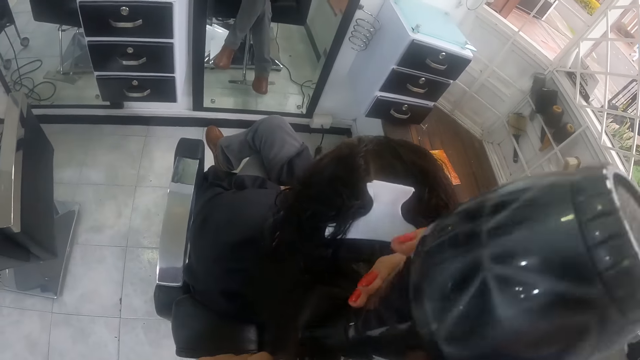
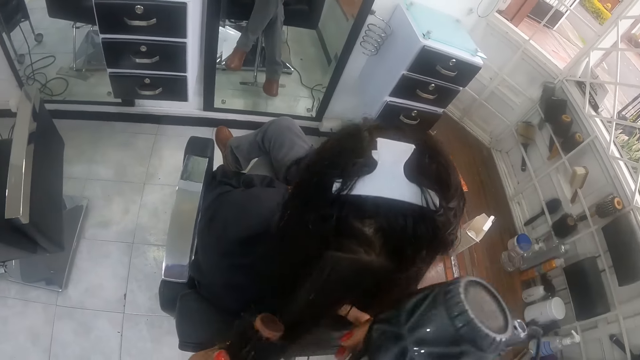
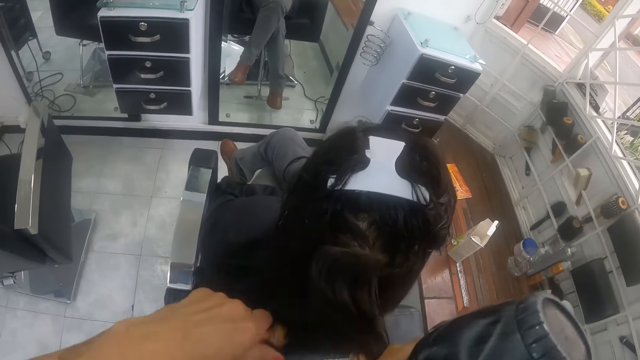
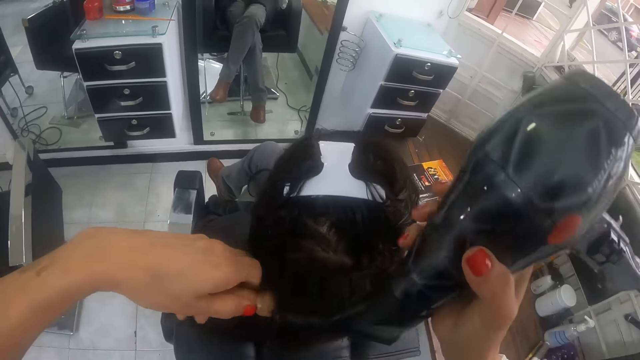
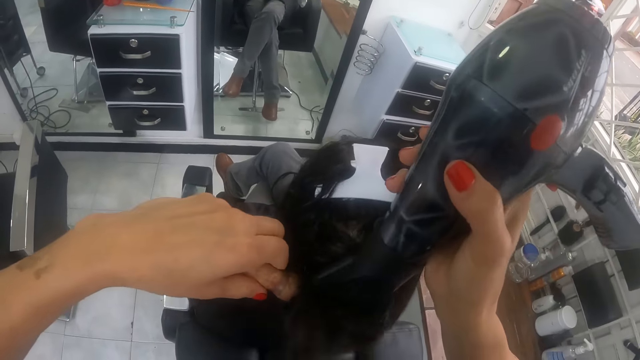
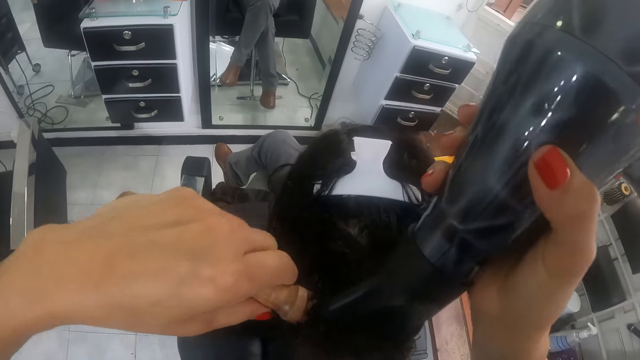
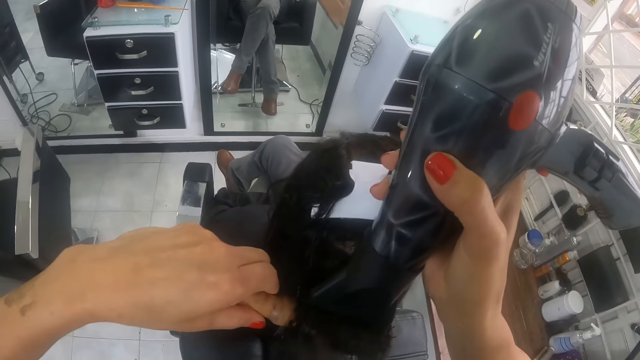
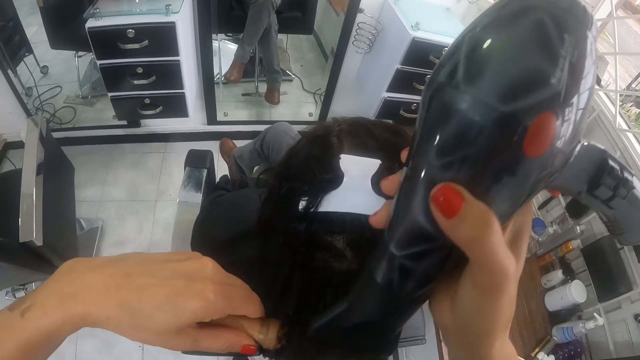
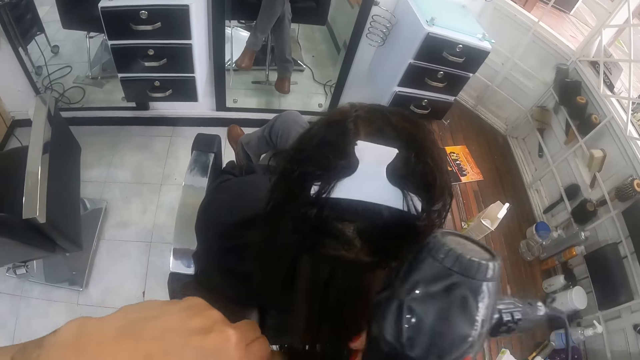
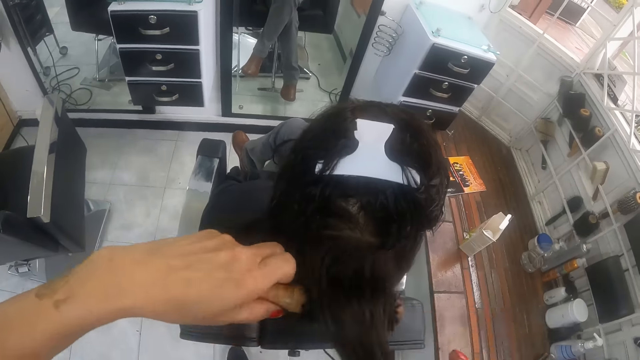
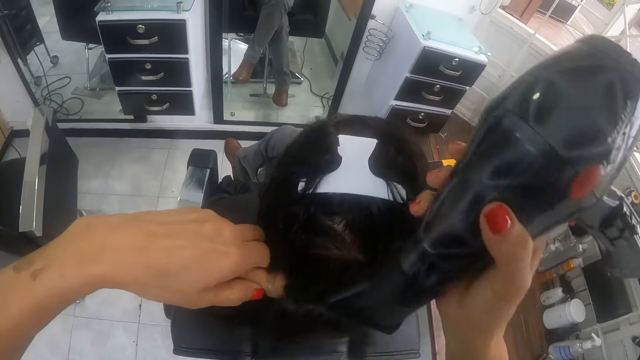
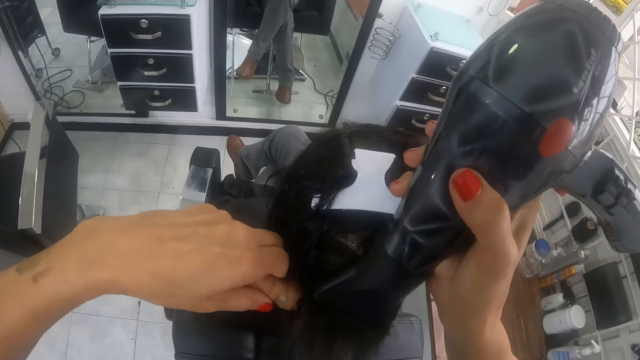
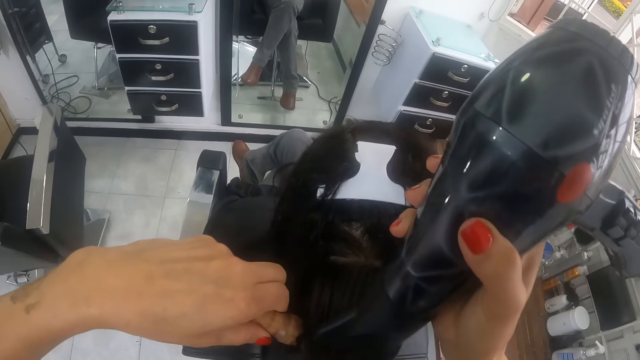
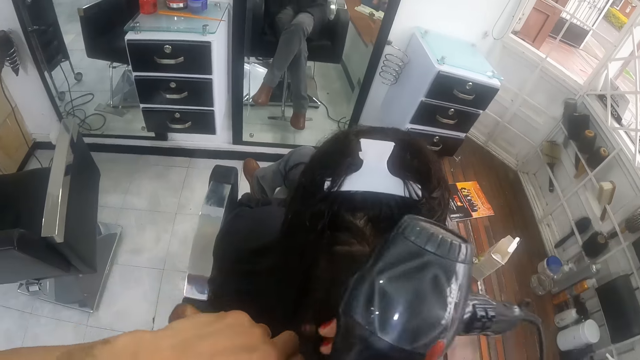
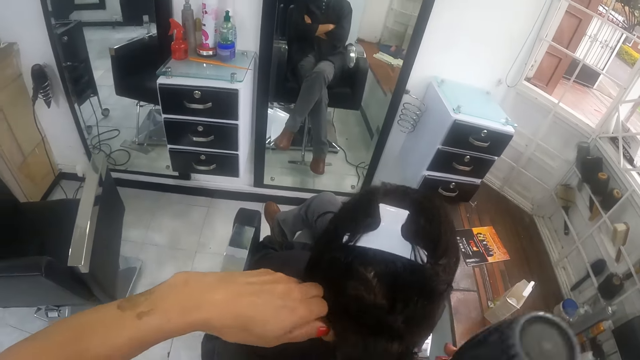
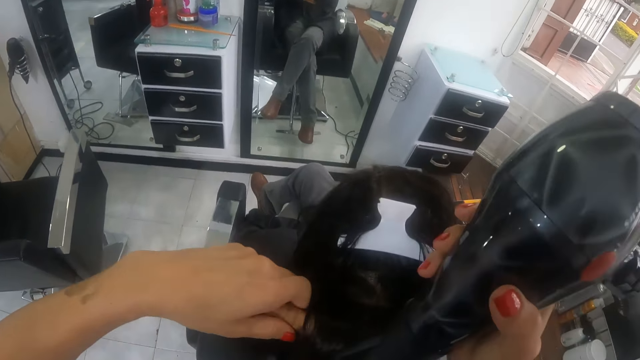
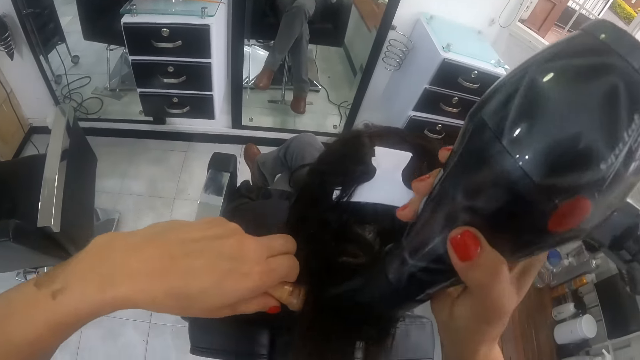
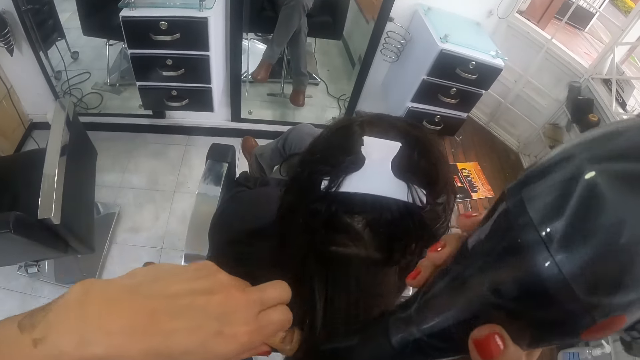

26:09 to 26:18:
The camera wearer holds the hair of the woman with her right hand. She holds the hair of the woman with the brush in her left hand. She dries the hair of the woman on the brush in her left hand with the hair dryer in her right hand. She holds the hair of the woman with her right hand. She holds the hair of the woman with the brush in her left hand. She dries the hair of the woman on the brush in her left hand with the hair dryer in her right hand. She holds the hair of the woman with her right hand. She holds the hair of the woman with the brush in her left hand. She dries the hair of the woman on the brush in her left hand with the hair dryer in her right hand.

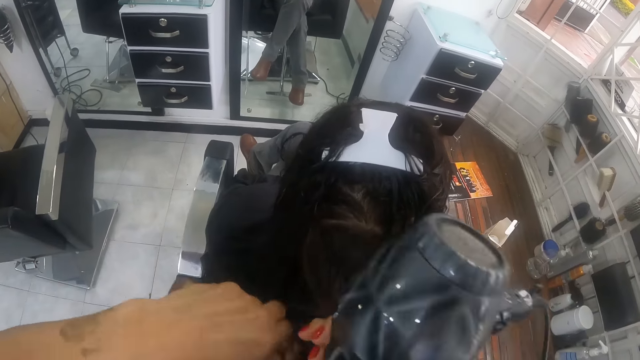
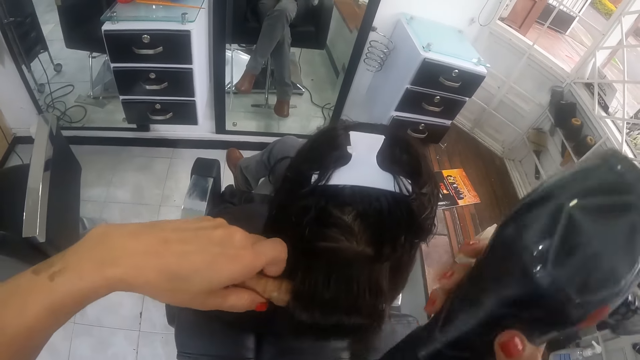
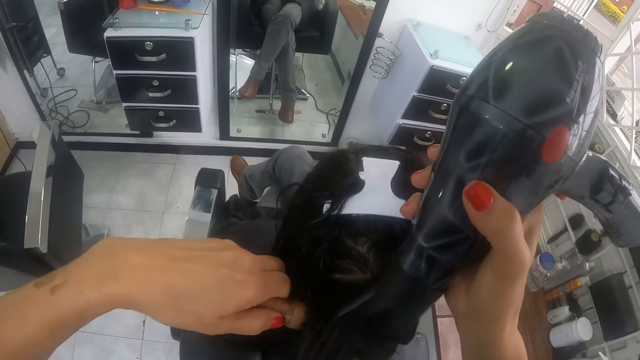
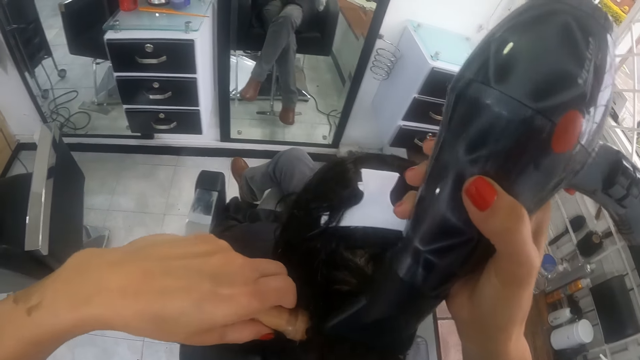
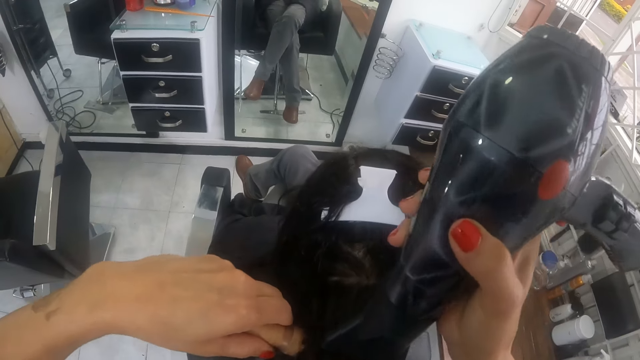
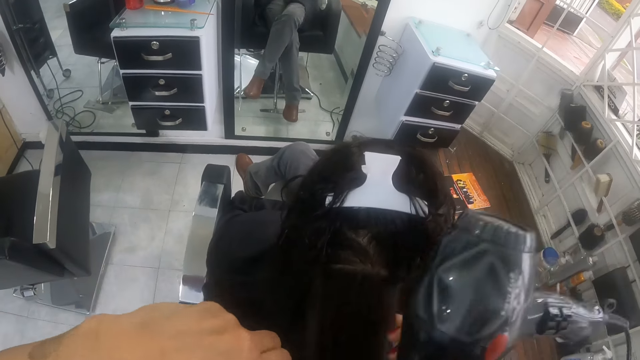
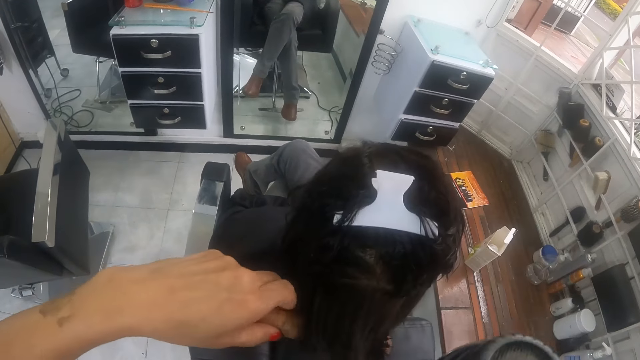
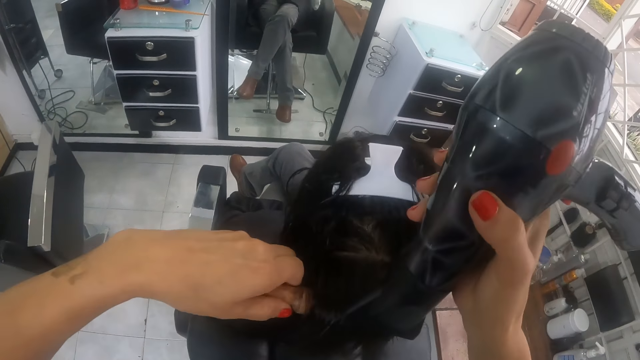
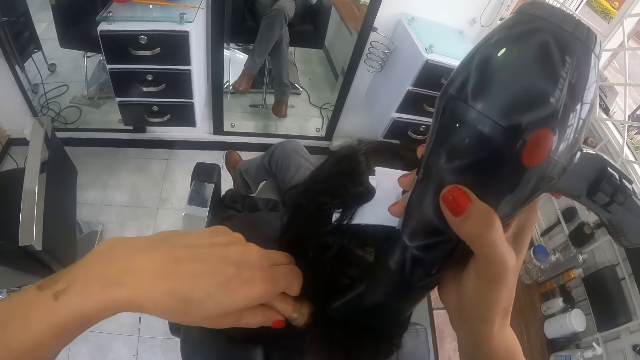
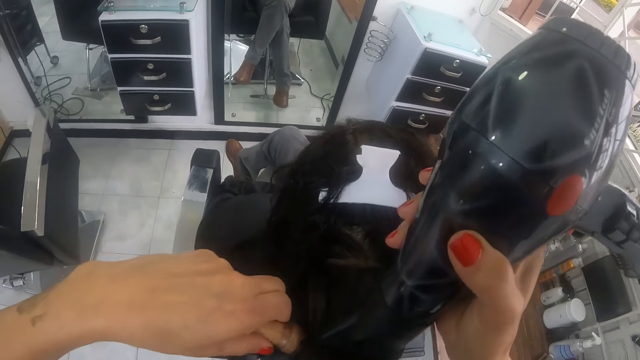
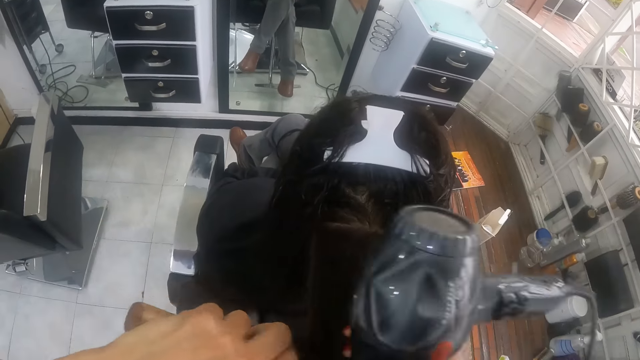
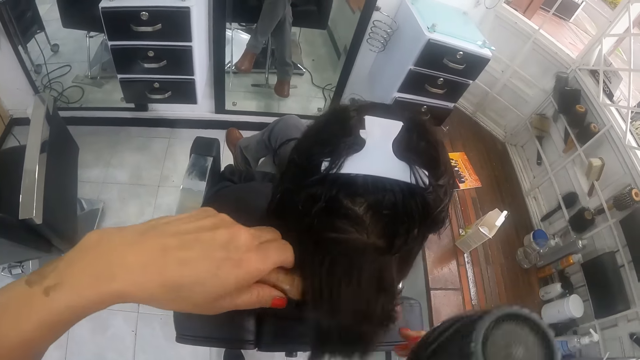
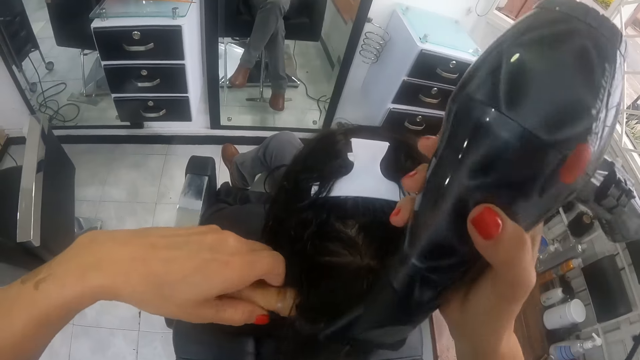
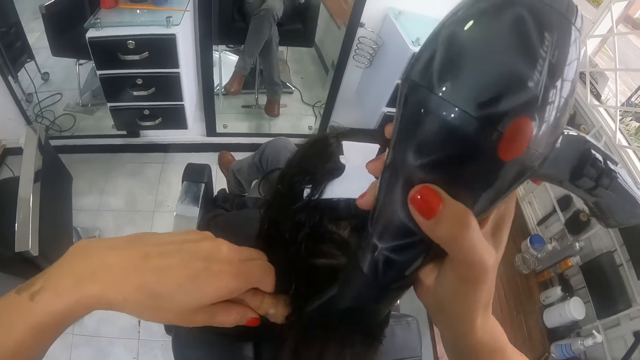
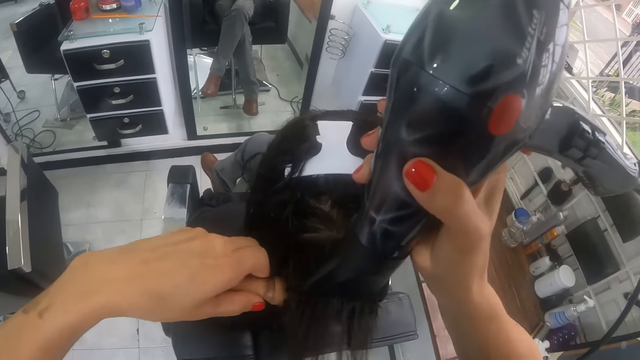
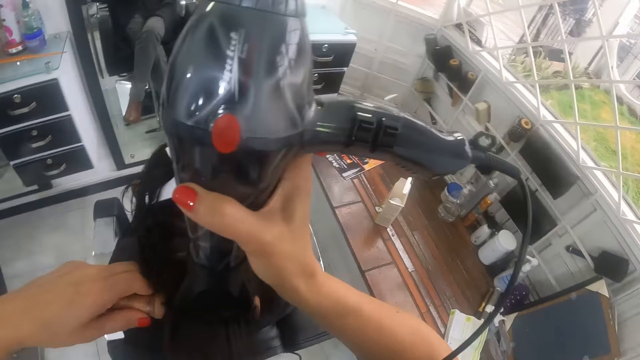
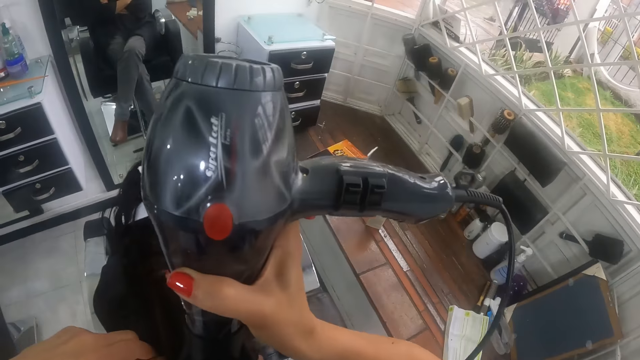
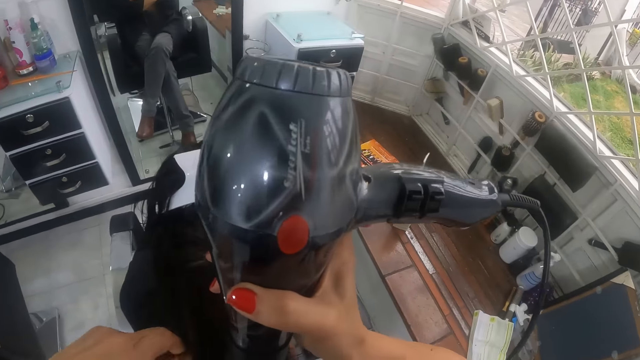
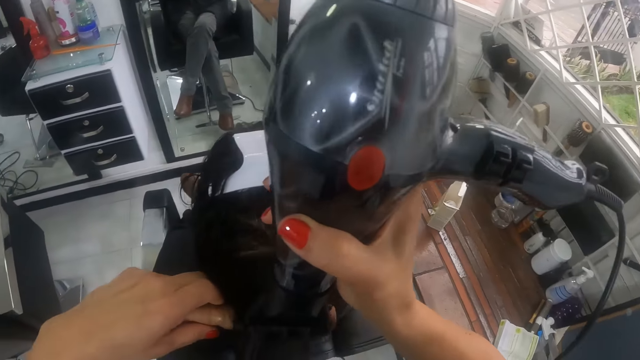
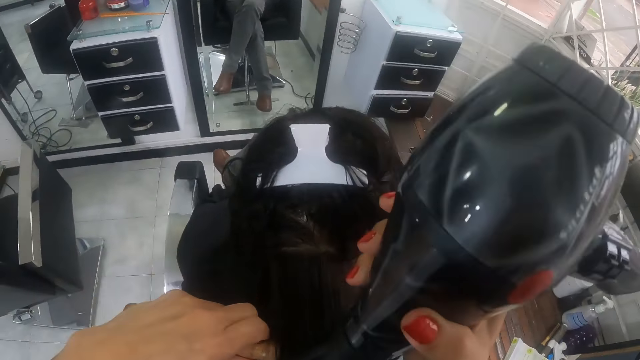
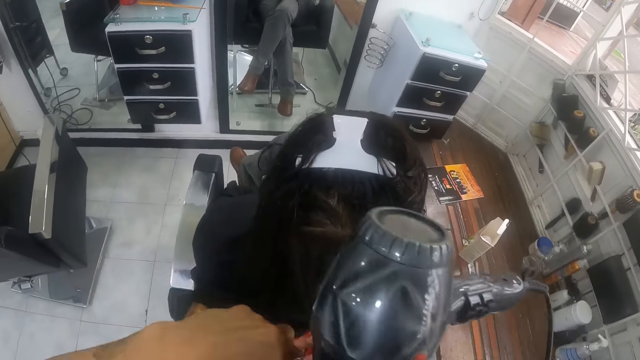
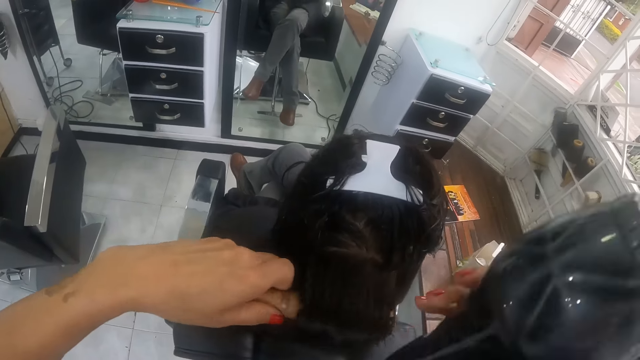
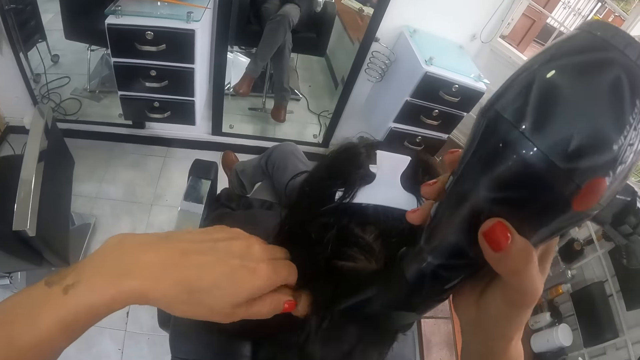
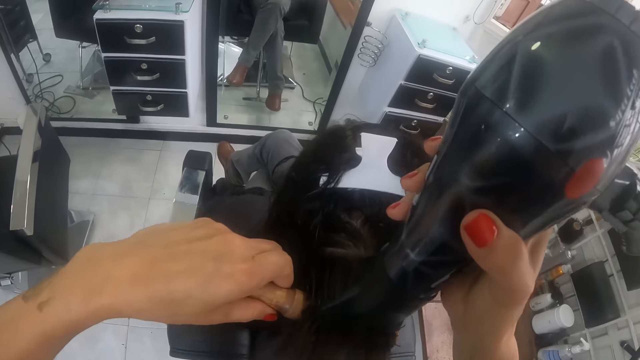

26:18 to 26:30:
The camera wearer holds the hair of the woman with her right hand. She holds the hair of the woman with the brush in her left hand. She dries the hair of the woman on the brush in her left hand with the hair dryer in her right hand. She holds the hair of the woman with her right hand. She holds the hair of the woman with the brush in her left hand. She dries the hair of the woman on the brush in her left hand with the hair dryer in her right hand. She holds the hair of the woman with her right hand. She holds the hair of the woman with the brush in her left hand. She dries the hair of the woman on the brush in her left hand with the hair dryer in her right hand.
